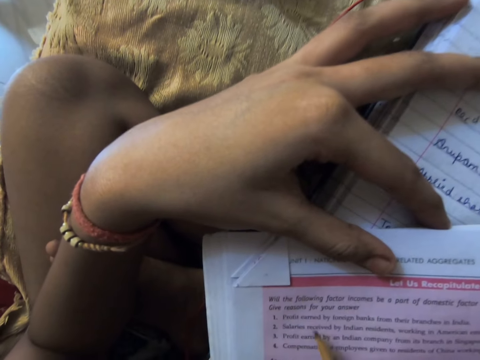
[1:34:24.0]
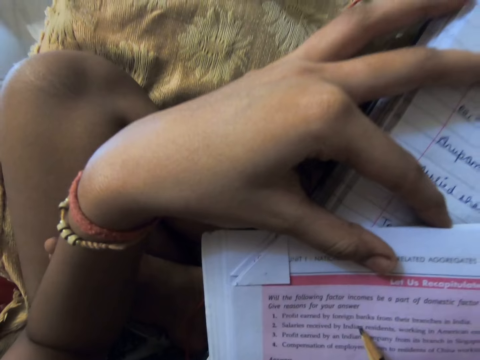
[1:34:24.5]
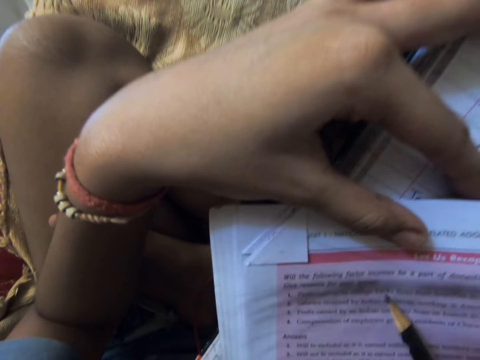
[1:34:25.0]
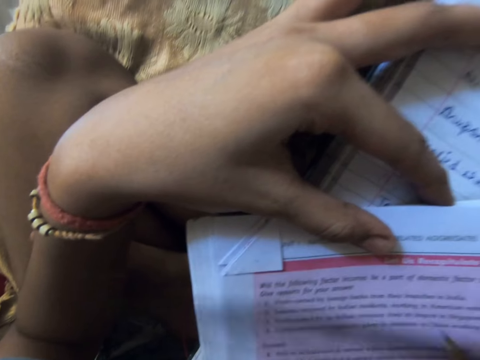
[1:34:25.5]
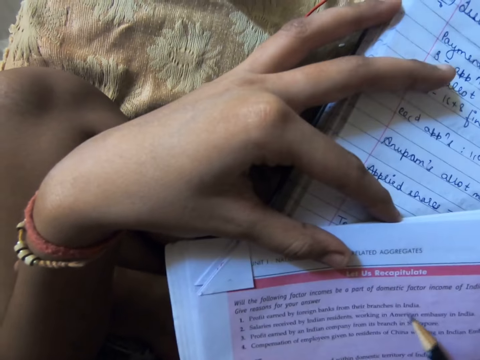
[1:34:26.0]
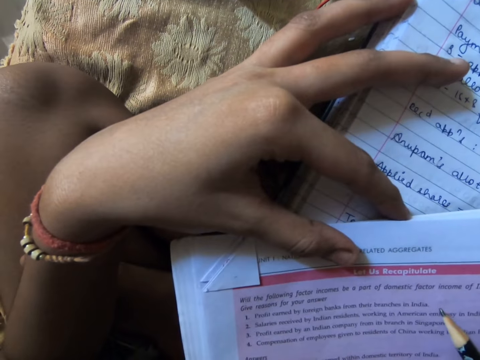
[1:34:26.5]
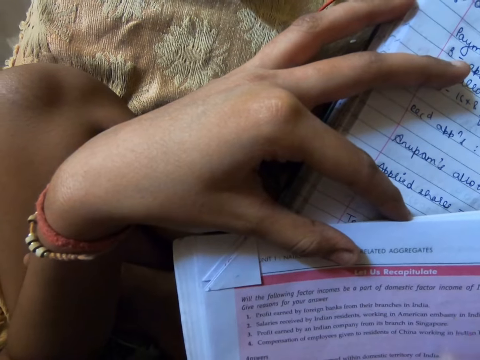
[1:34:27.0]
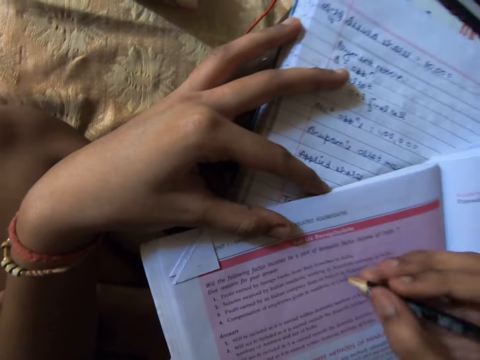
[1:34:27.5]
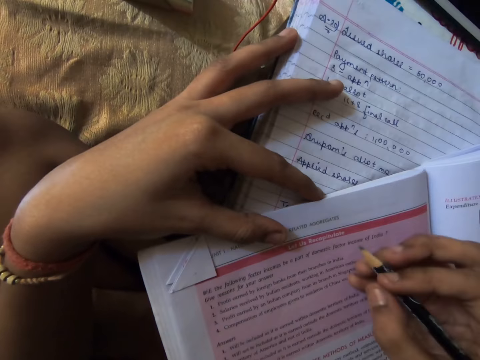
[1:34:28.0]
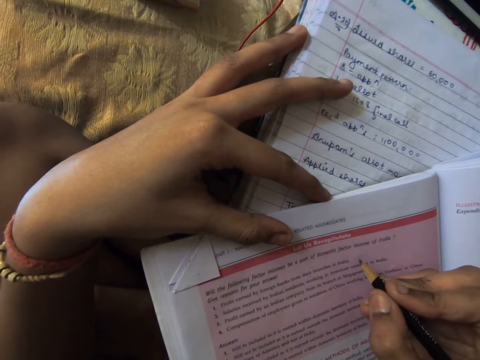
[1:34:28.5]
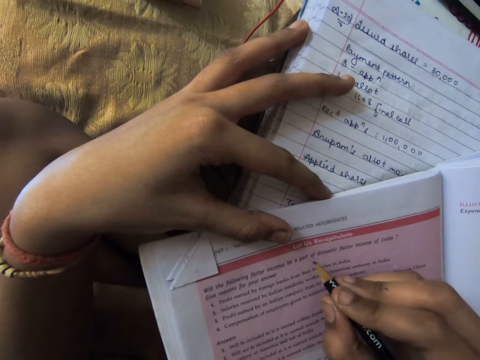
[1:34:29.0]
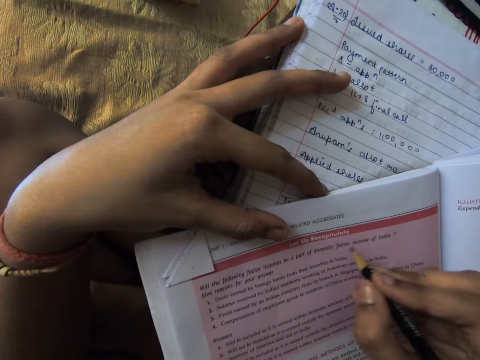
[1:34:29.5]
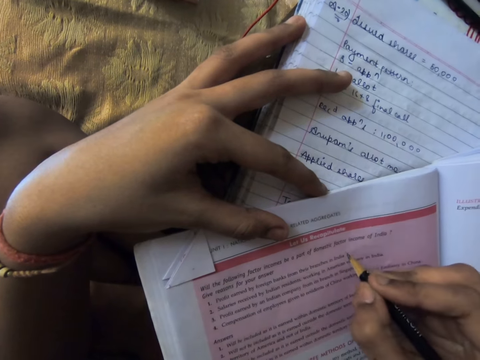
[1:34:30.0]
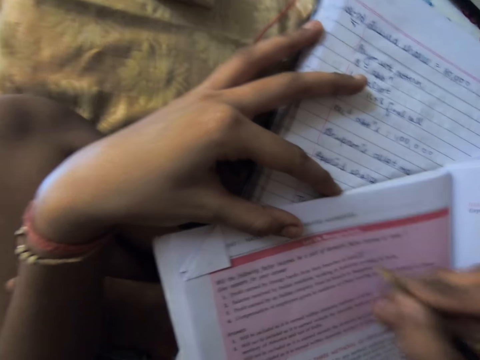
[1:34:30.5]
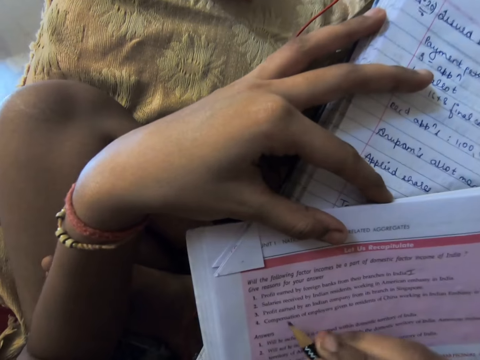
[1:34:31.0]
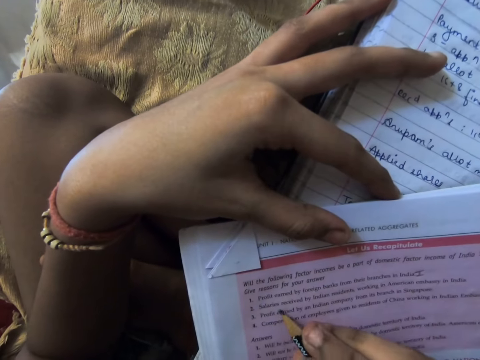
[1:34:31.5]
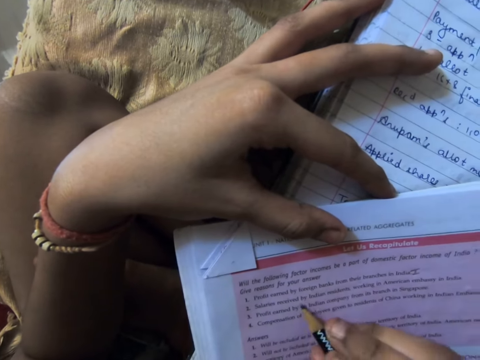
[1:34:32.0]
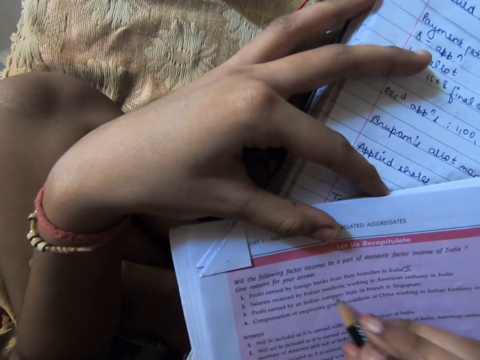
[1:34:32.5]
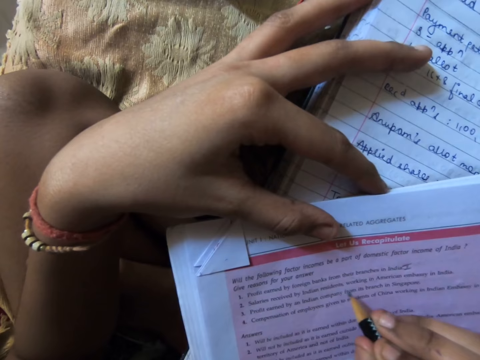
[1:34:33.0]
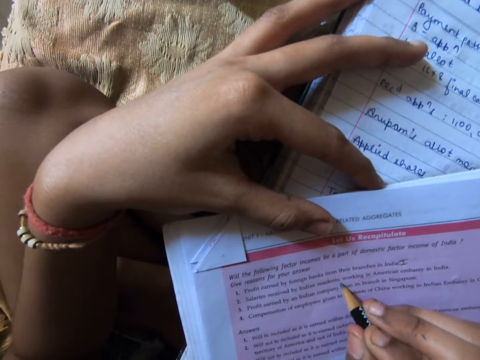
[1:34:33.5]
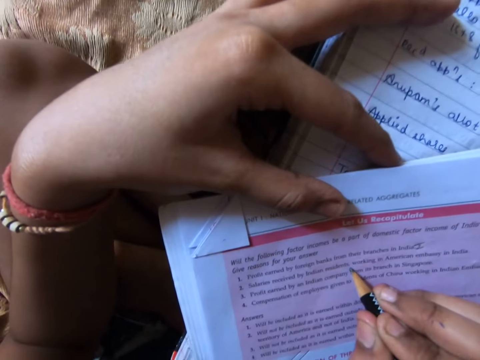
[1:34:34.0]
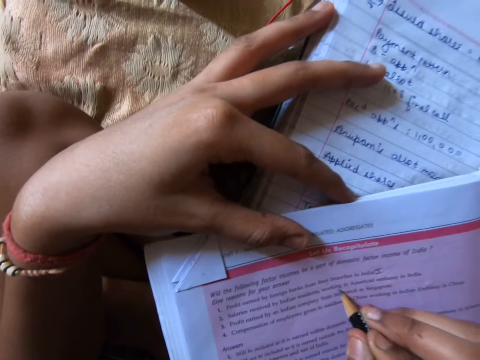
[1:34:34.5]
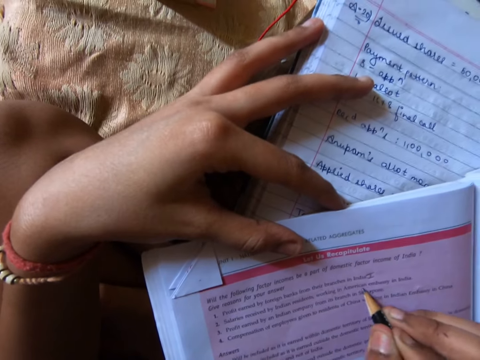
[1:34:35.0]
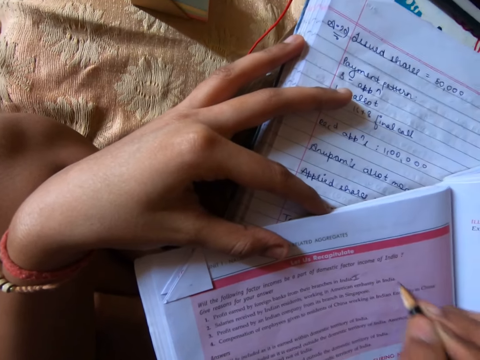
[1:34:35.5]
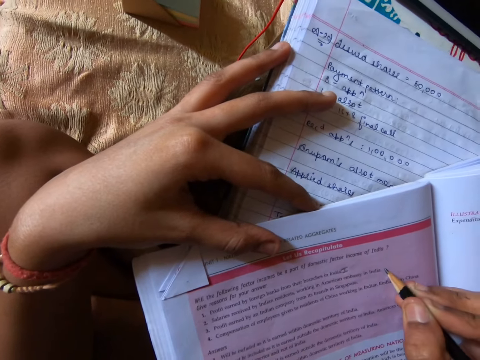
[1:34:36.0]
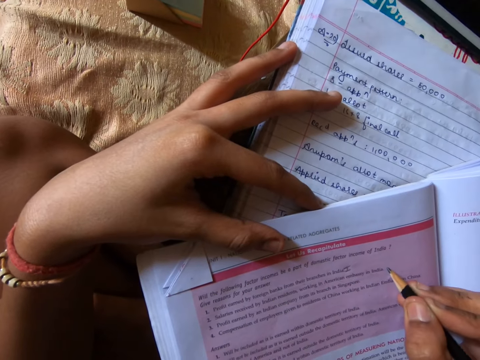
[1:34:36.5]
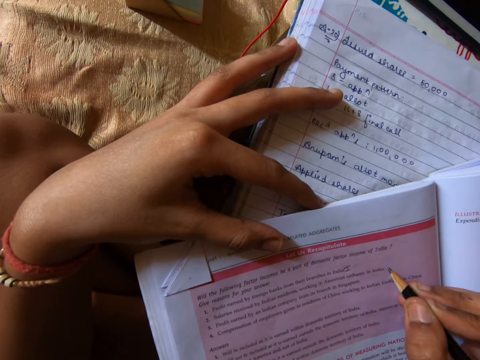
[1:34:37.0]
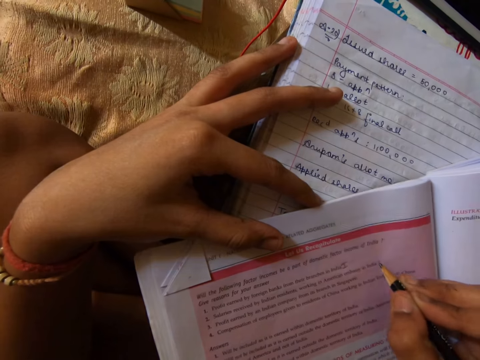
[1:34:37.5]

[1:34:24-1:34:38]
The camera wearer touches the book. She adjusts the textbook with her left hand. She writes on the book. She studies the textbook with the pencil in her right hand.

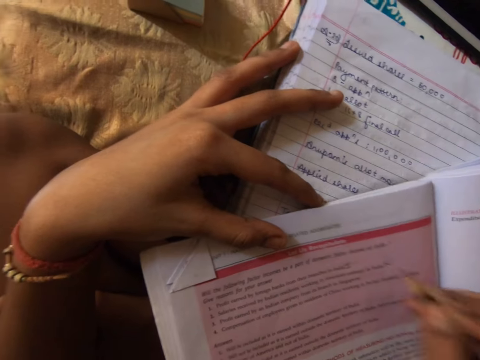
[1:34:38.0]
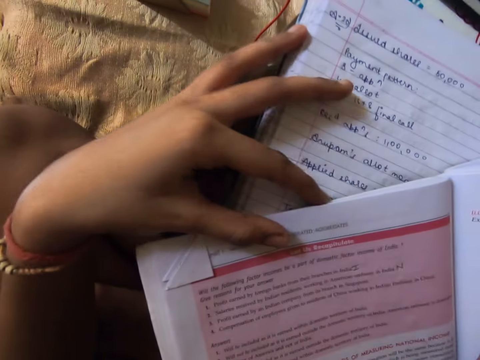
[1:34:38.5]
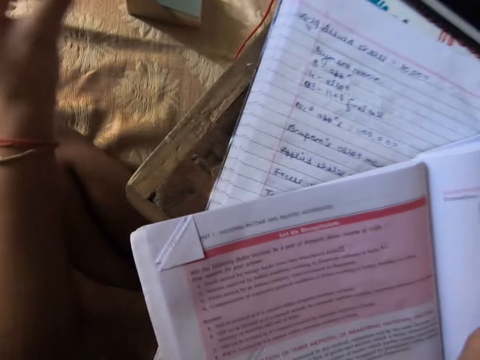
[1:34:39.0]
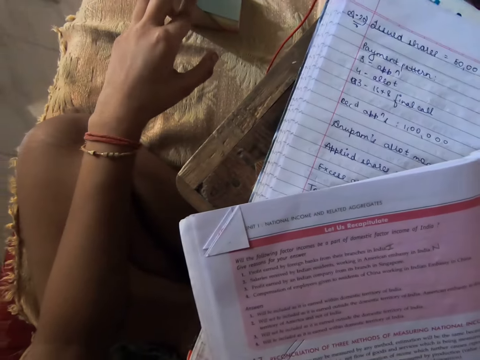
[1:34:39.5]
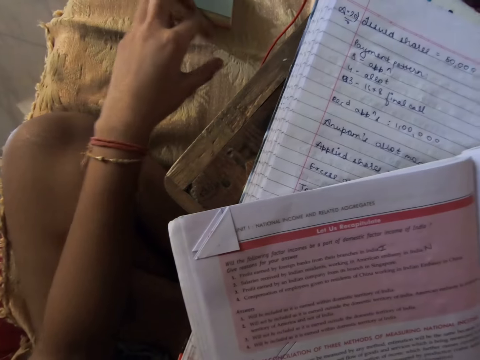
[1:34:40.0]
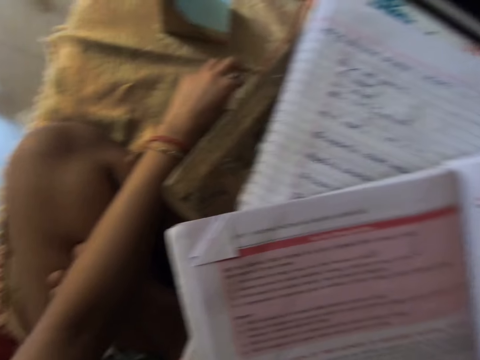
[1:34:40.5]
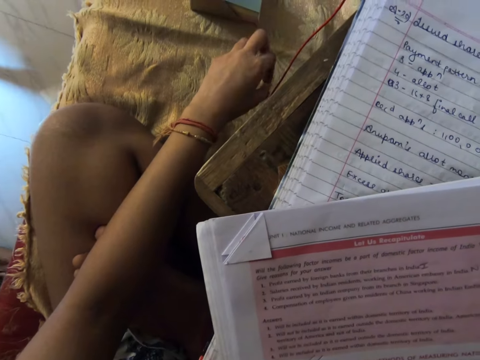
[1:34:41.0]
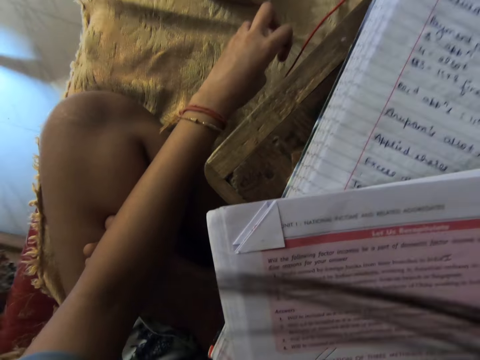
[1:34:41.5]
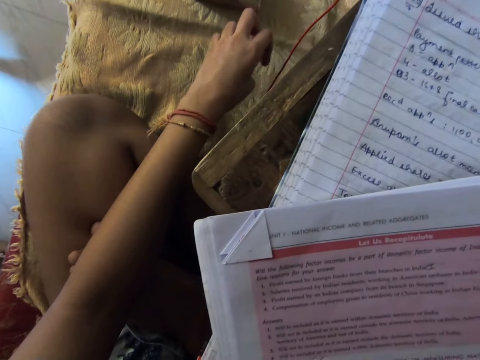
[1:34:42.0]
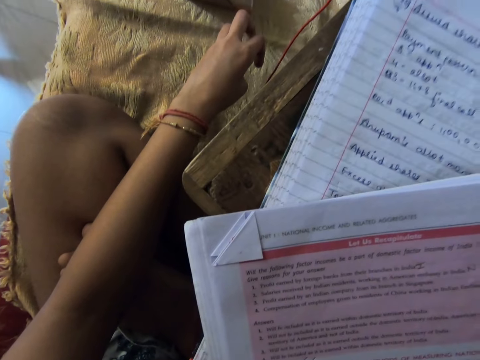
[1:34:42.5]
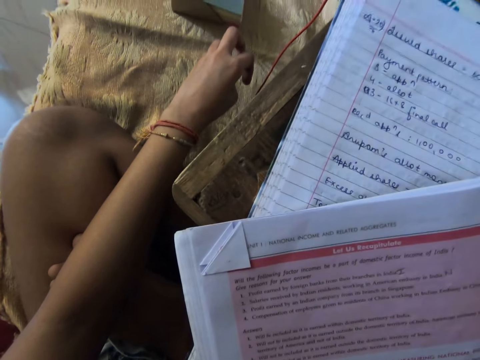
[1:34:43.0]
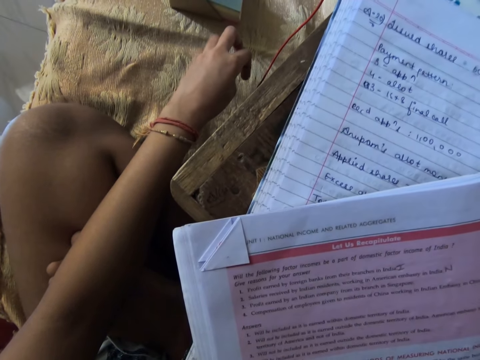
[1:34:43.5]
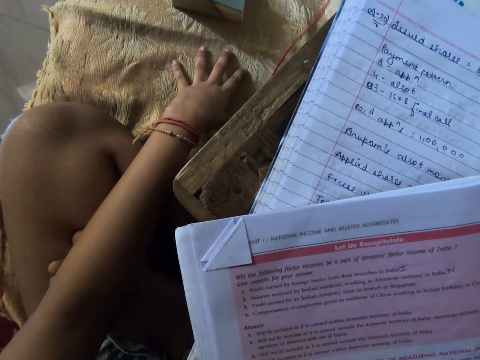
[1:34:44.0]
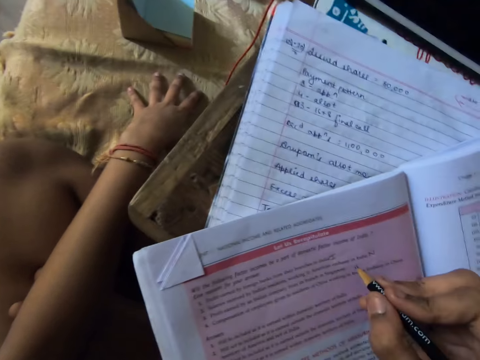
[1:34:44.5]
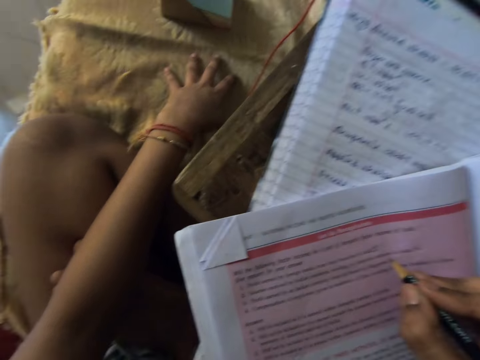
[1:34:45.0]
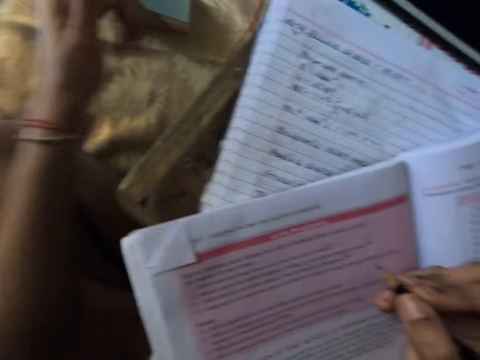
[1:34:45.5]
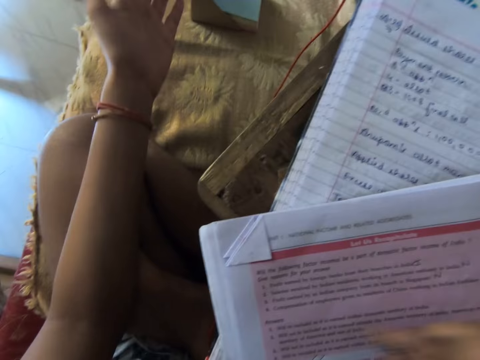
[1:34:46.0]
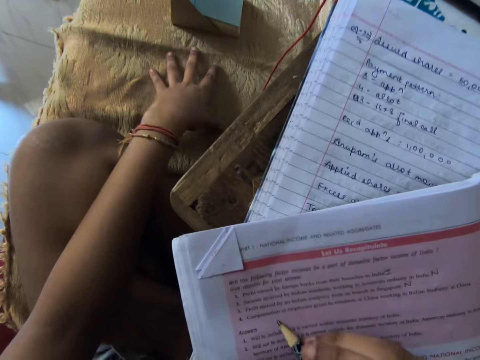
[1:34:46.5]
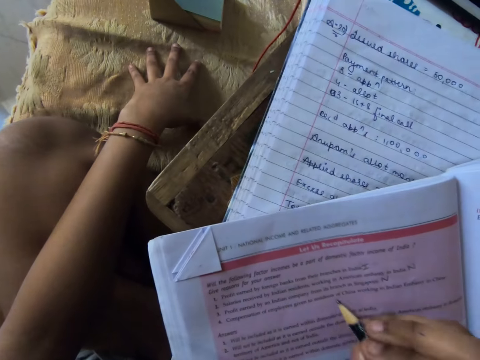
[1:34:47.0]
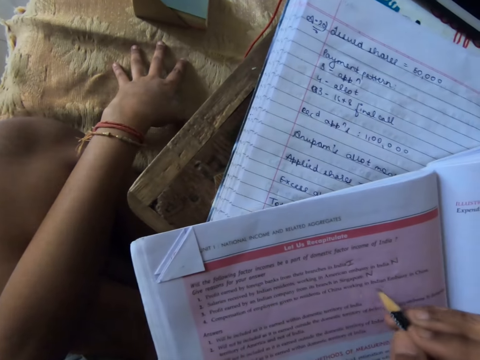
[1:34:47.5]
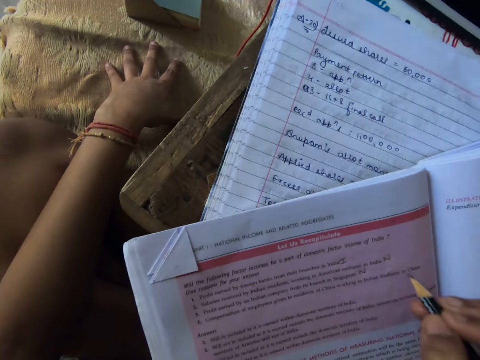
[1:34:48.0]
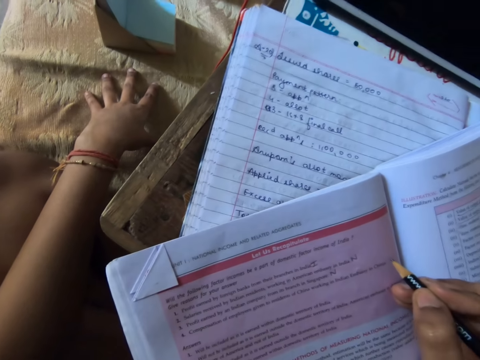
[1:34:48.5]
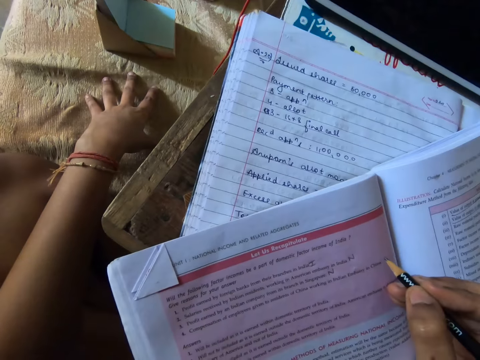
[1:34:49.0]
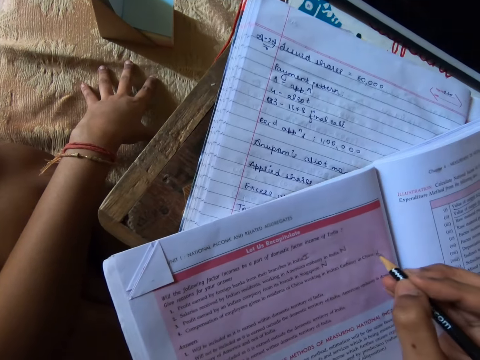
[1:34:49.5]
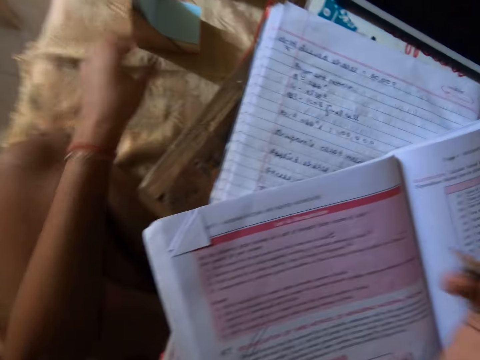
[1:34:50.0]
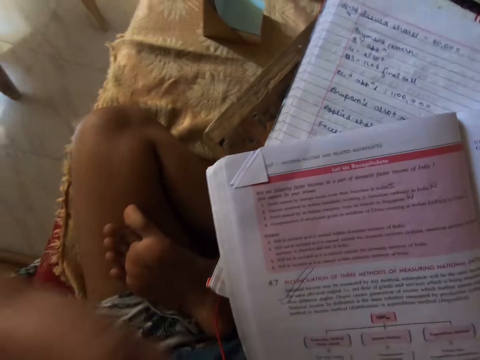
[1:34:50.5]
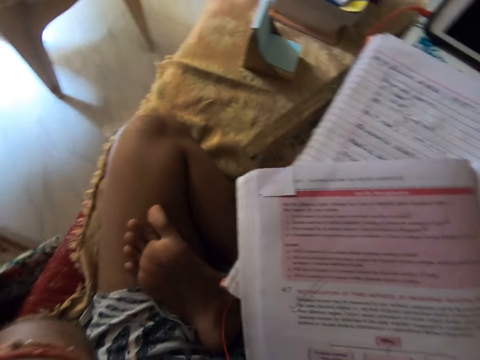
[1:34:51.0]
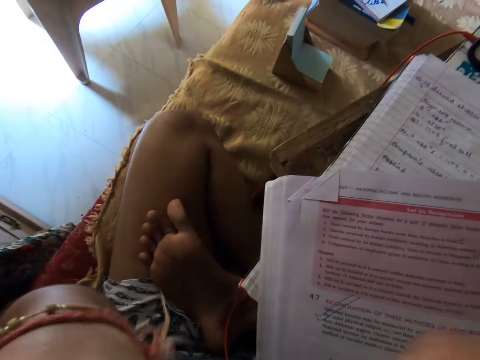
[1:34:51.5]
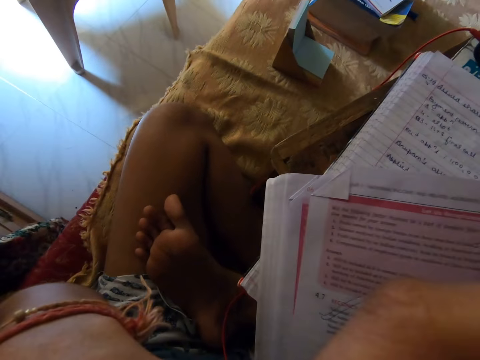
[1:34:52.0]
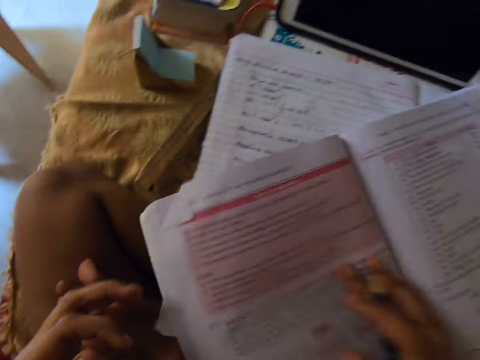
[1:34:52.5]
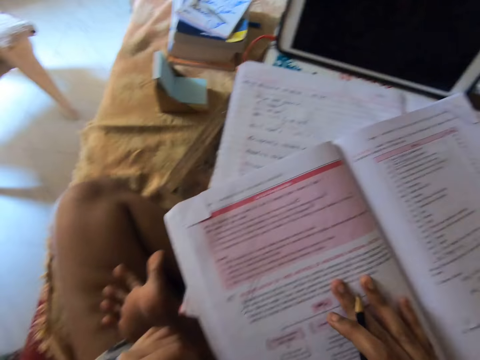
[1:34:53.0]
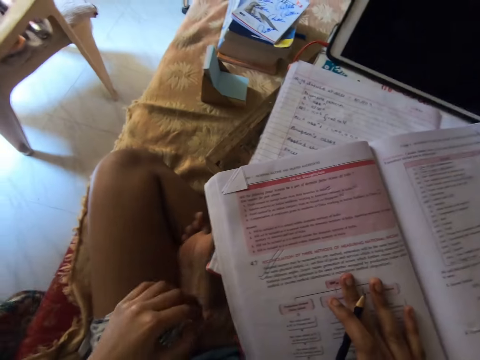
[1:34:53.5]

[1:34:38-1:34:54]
The camera wearer fidgets with her left hand. She stares at the book. She writes on the textbook with the pencil in her right hand. She makes gestures with her left hand. She writes on the book and touches the camera. She adjusts the textbook with her right hand.
